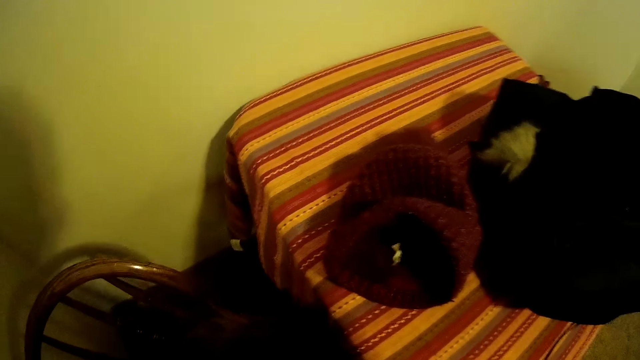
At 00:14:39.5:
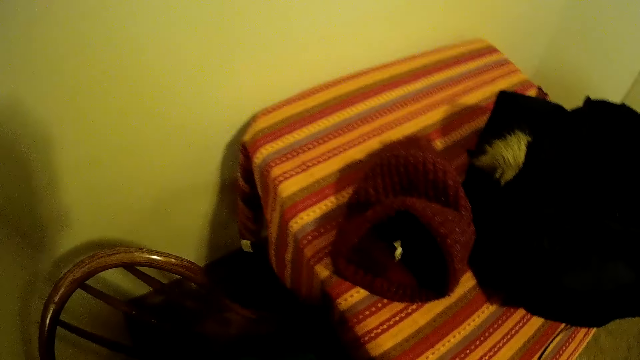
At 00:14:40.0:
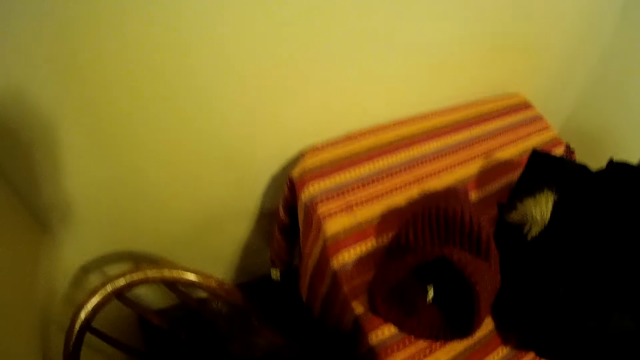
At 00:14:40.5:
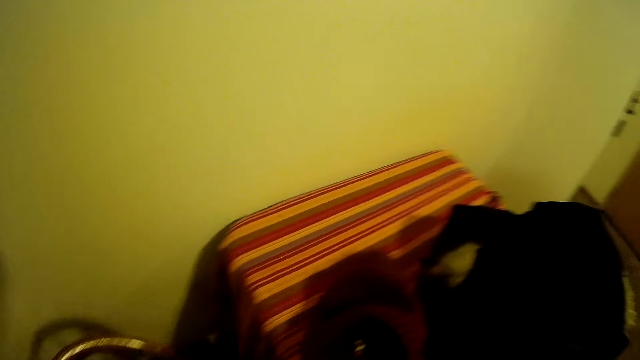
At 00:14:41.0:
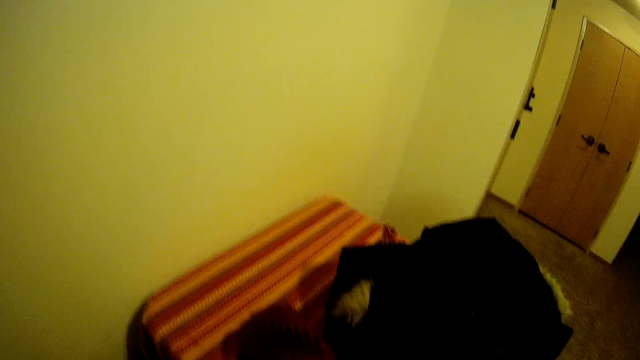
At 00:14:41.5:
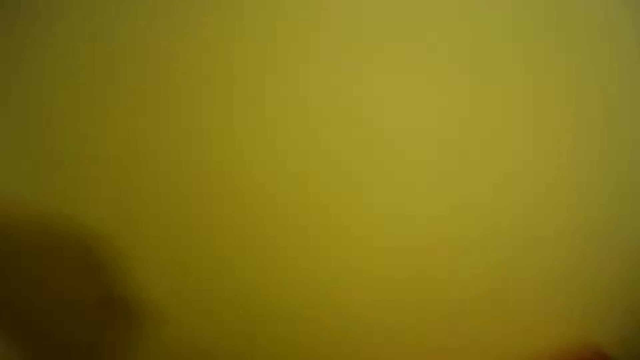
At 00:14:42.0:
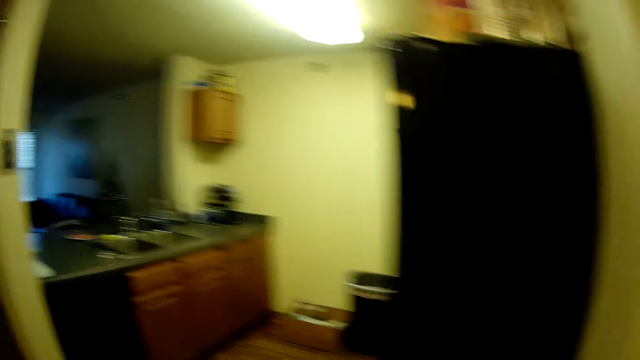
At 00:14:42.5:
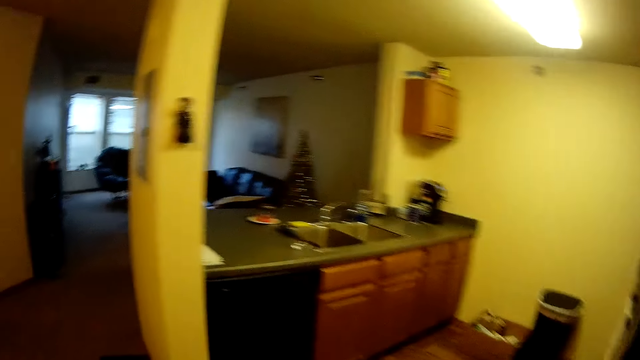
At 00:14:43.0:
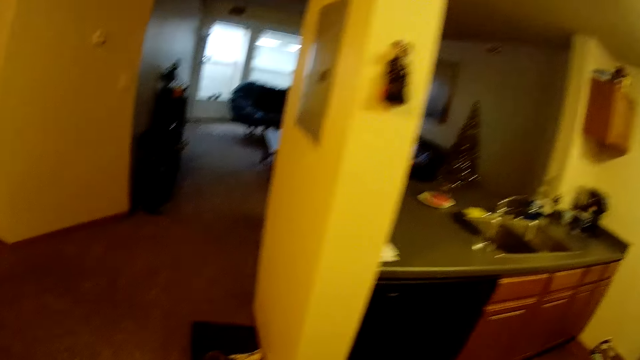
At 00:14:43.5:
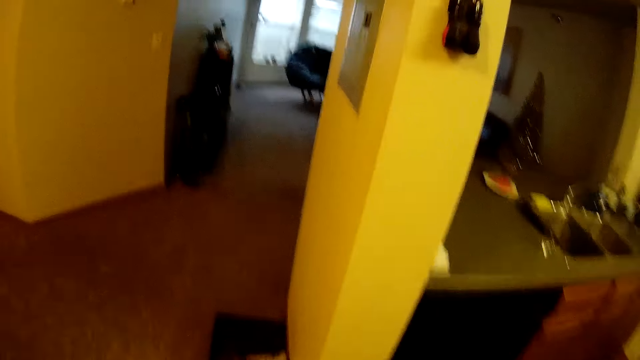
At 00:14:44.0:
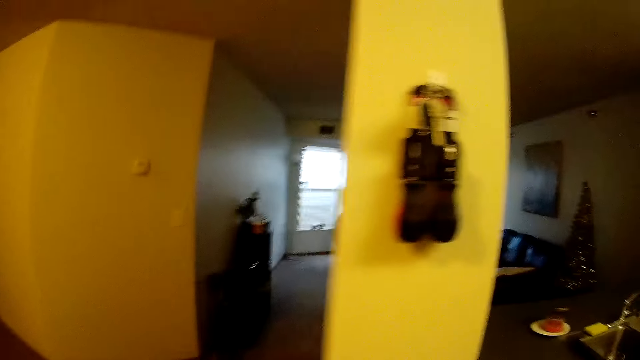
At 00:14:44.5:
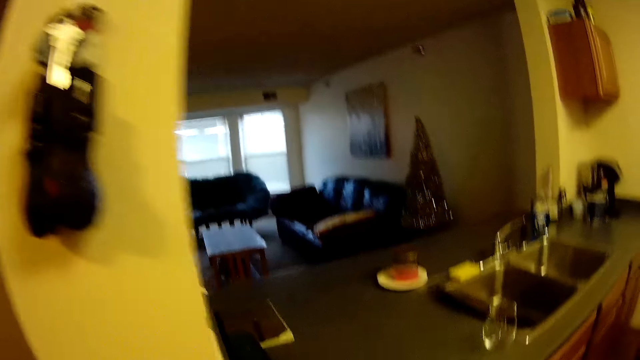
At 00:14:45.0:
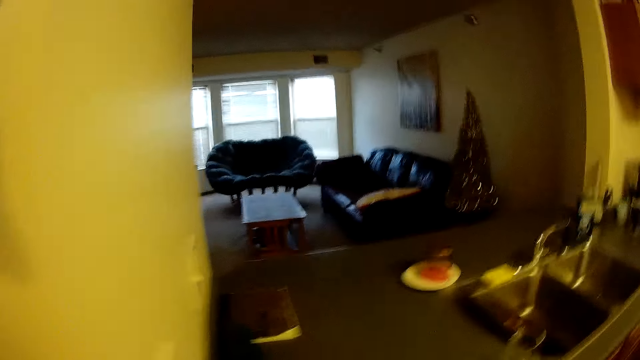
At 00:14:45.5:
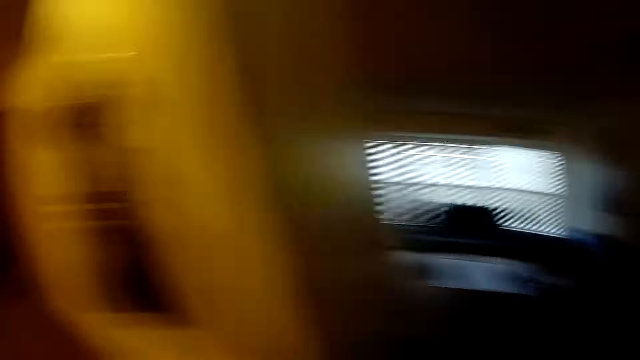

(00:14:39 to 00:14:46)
The camera wearer turns in the other direction away from the schoolbag. They walk towards the kitchen sink. They walk around the house. They turn in the other direction away from the kitchen sink.
